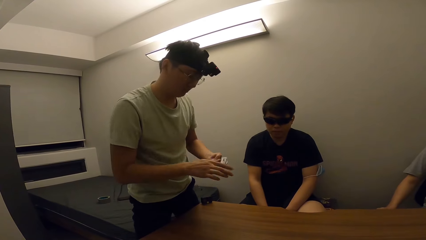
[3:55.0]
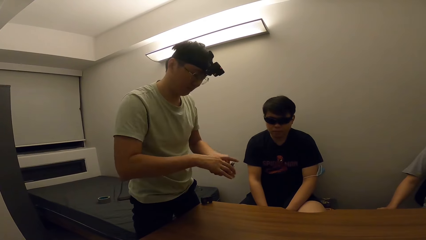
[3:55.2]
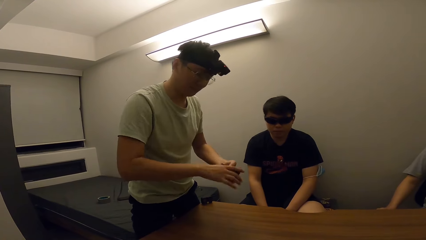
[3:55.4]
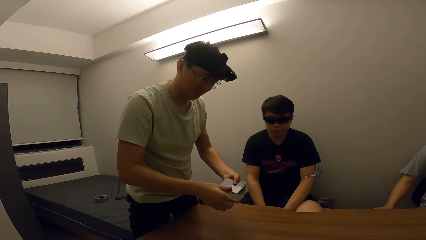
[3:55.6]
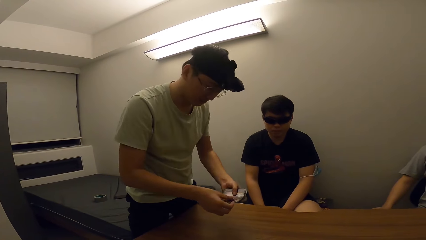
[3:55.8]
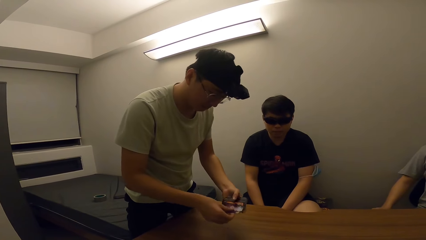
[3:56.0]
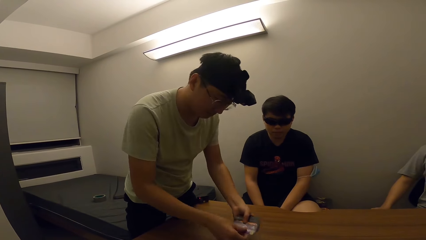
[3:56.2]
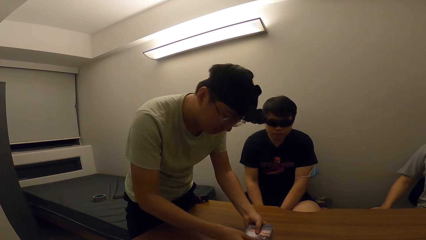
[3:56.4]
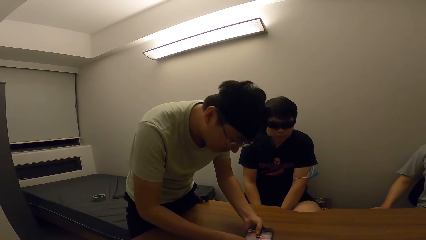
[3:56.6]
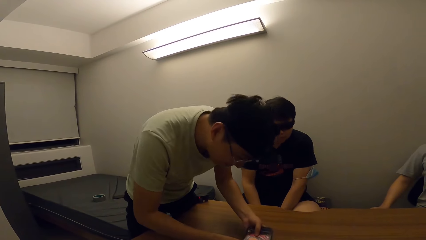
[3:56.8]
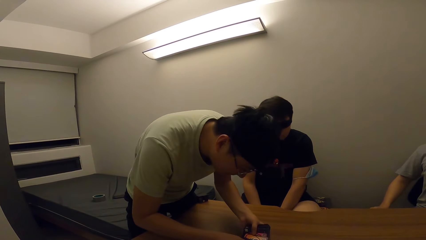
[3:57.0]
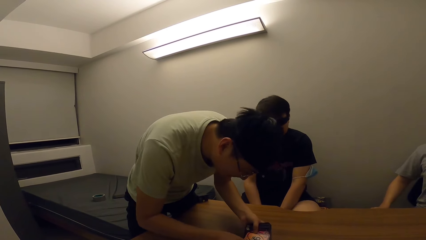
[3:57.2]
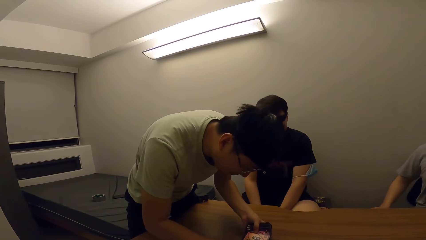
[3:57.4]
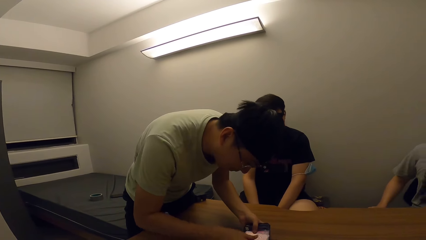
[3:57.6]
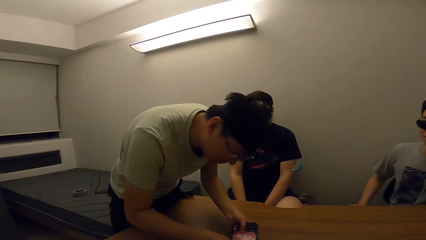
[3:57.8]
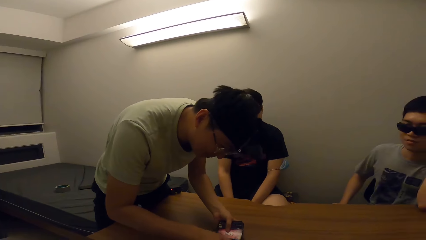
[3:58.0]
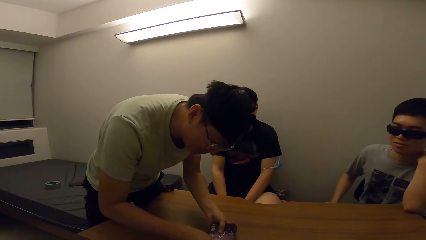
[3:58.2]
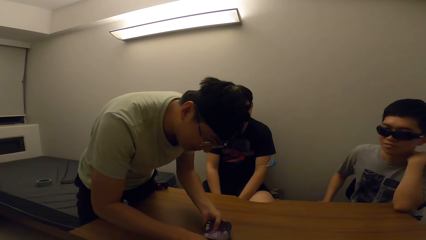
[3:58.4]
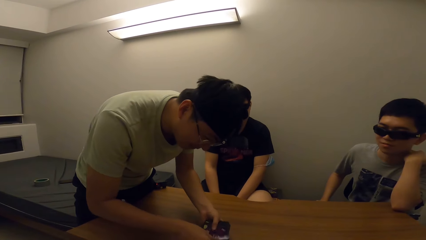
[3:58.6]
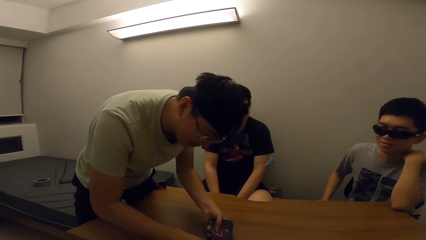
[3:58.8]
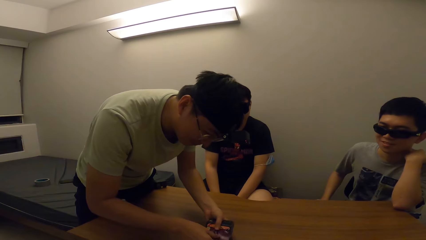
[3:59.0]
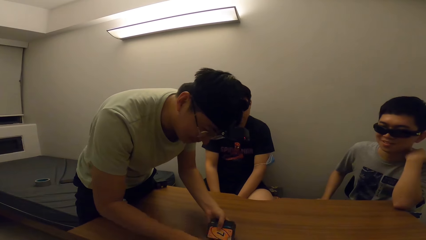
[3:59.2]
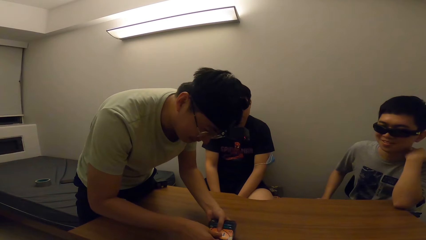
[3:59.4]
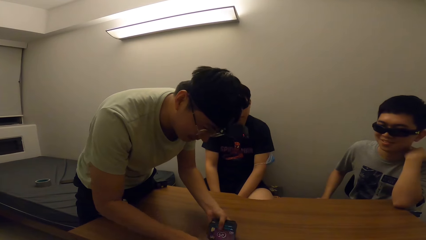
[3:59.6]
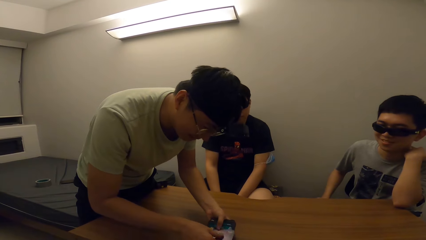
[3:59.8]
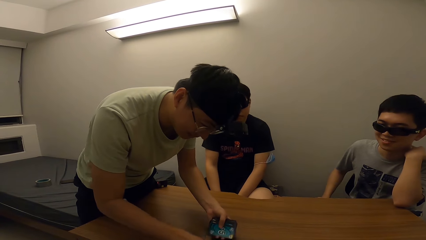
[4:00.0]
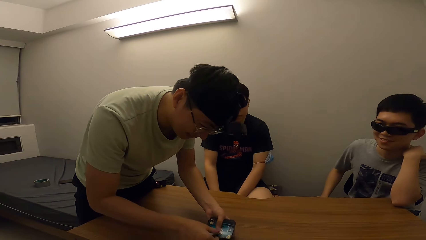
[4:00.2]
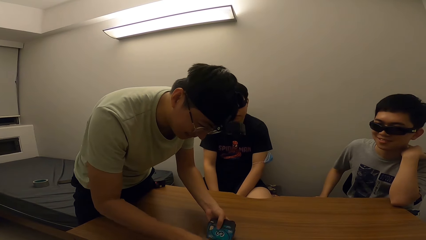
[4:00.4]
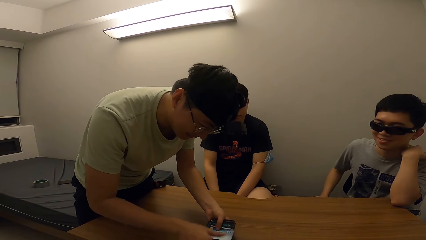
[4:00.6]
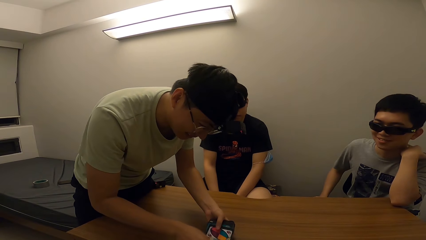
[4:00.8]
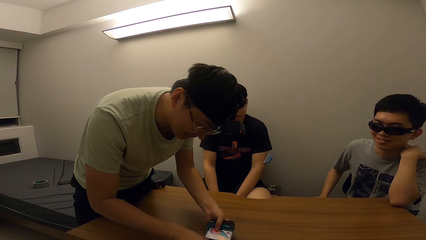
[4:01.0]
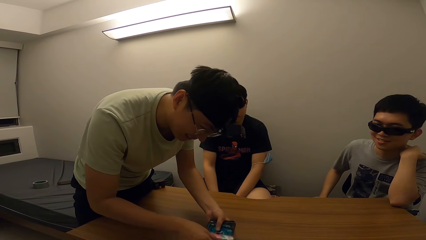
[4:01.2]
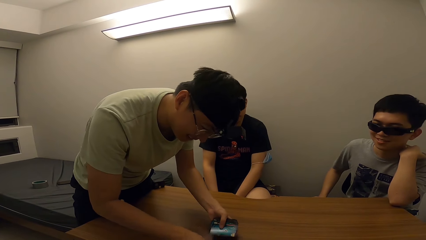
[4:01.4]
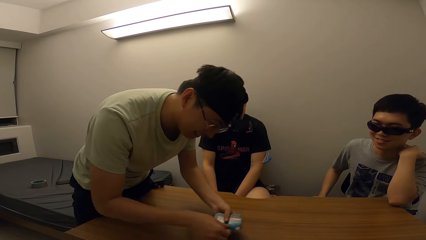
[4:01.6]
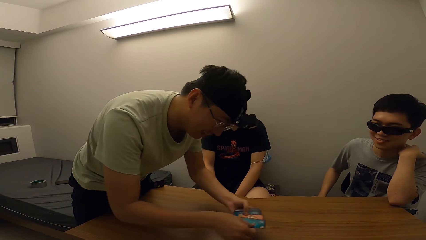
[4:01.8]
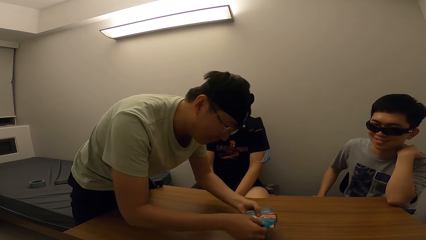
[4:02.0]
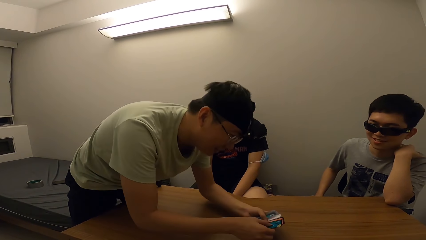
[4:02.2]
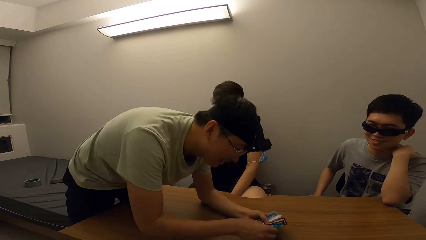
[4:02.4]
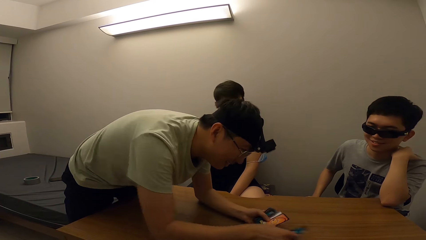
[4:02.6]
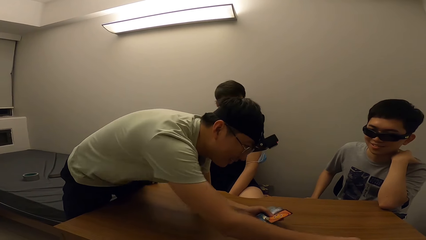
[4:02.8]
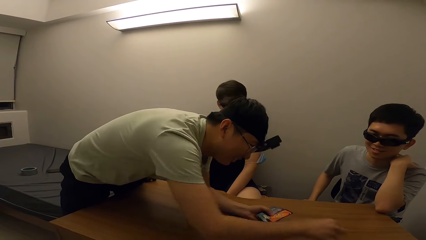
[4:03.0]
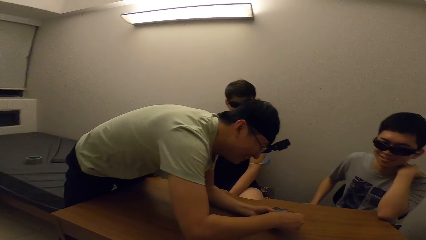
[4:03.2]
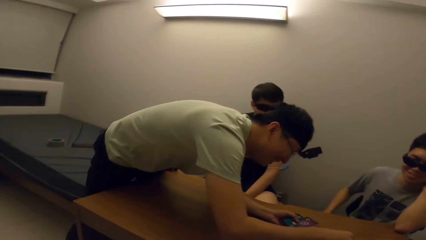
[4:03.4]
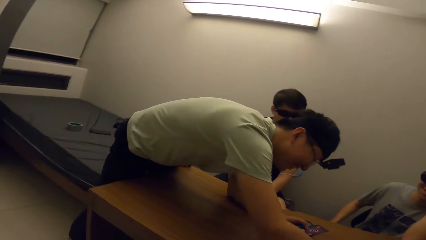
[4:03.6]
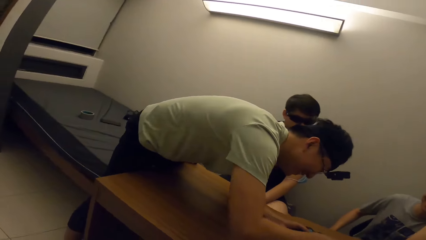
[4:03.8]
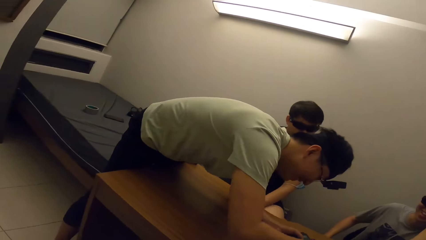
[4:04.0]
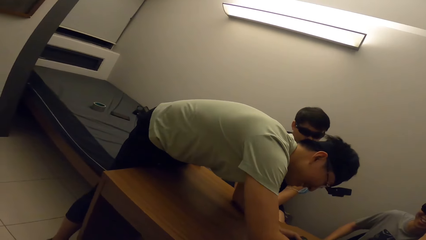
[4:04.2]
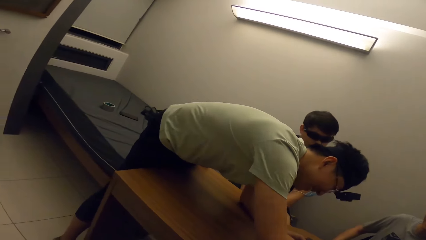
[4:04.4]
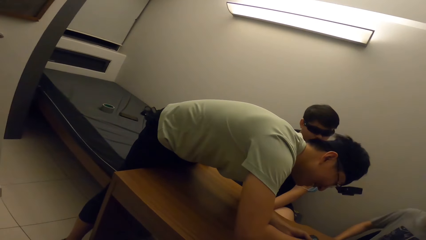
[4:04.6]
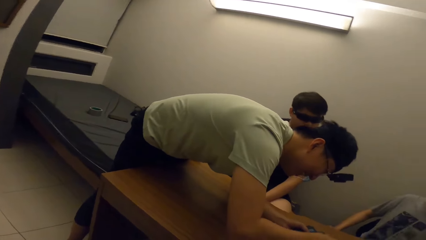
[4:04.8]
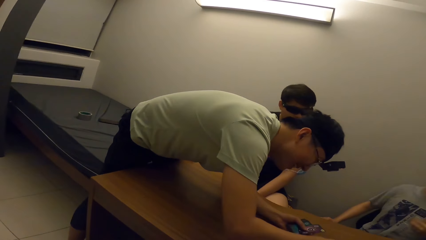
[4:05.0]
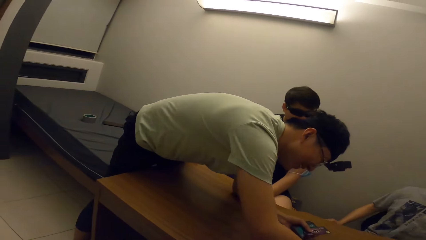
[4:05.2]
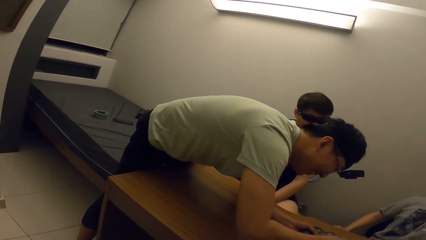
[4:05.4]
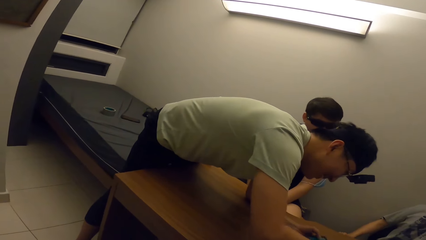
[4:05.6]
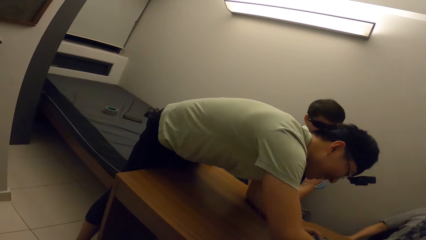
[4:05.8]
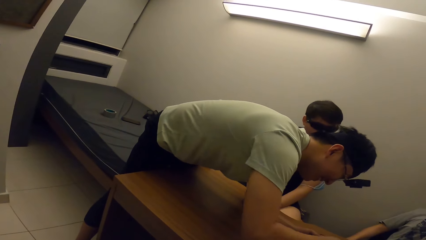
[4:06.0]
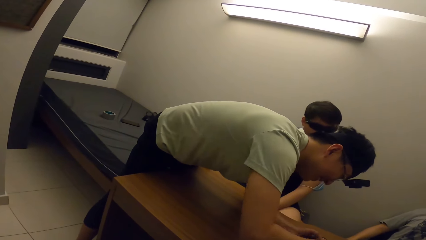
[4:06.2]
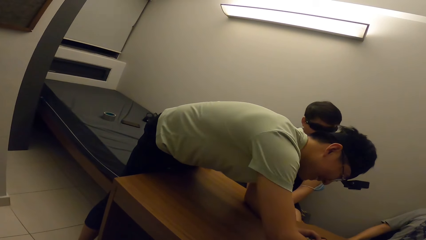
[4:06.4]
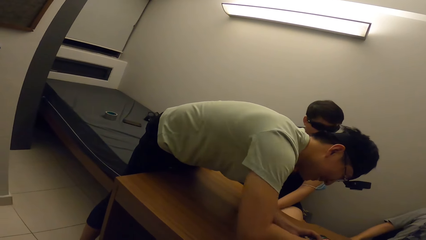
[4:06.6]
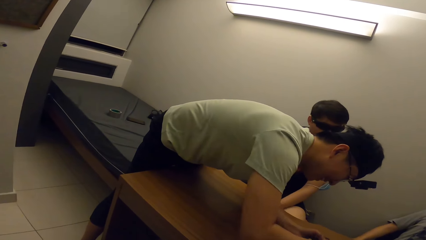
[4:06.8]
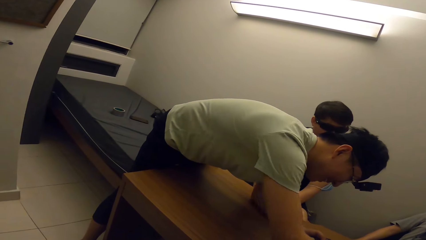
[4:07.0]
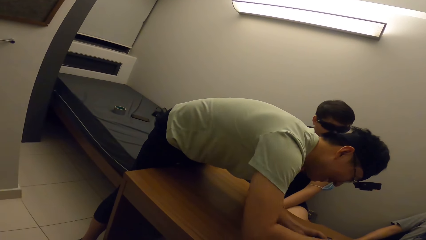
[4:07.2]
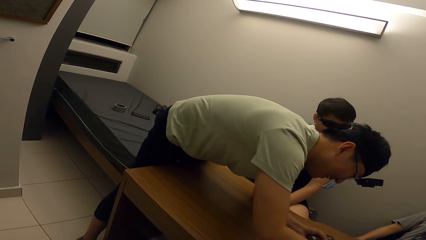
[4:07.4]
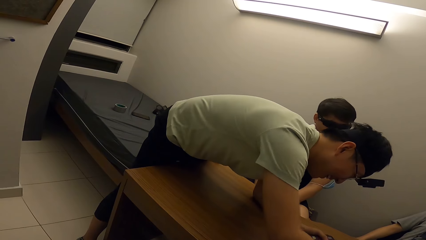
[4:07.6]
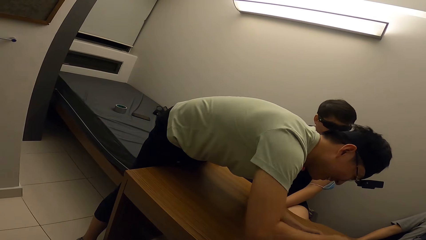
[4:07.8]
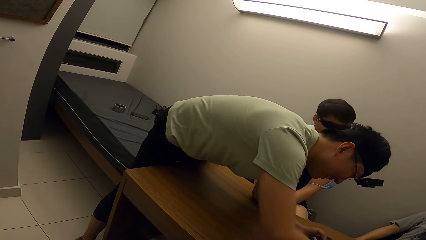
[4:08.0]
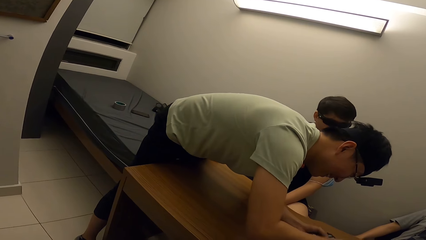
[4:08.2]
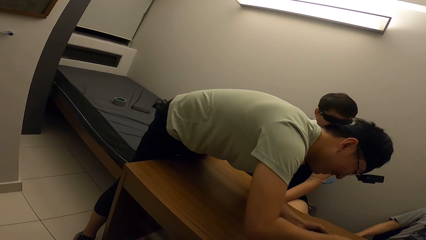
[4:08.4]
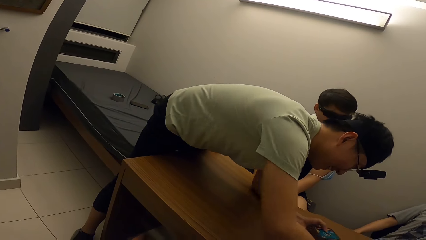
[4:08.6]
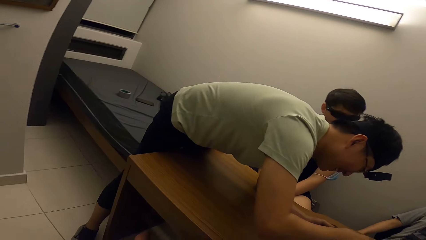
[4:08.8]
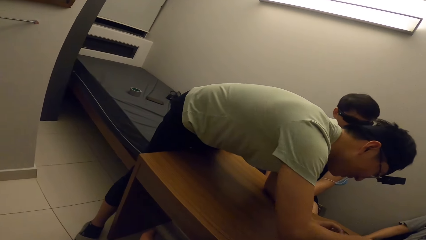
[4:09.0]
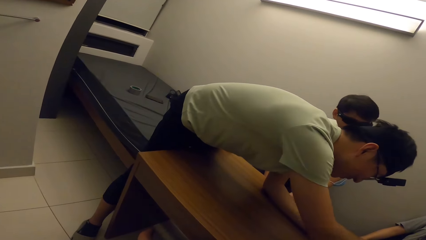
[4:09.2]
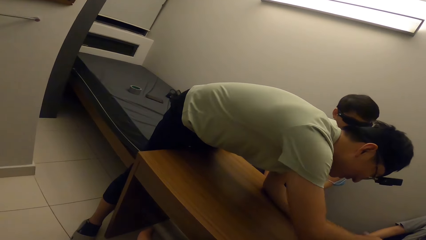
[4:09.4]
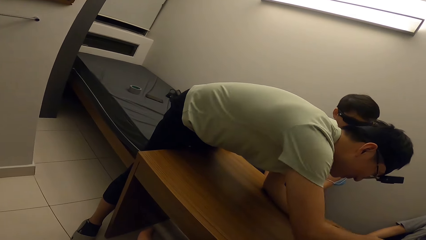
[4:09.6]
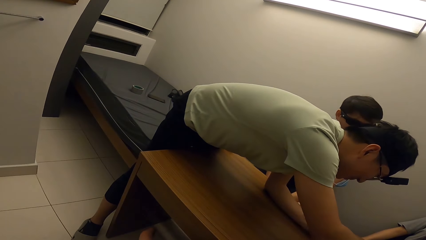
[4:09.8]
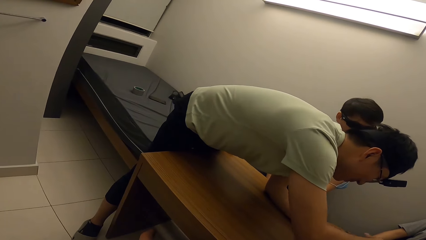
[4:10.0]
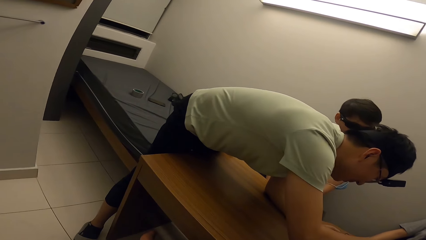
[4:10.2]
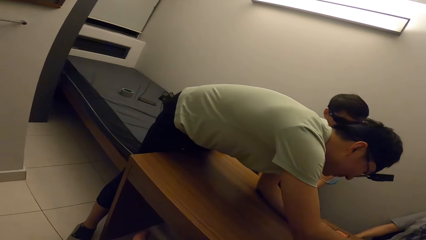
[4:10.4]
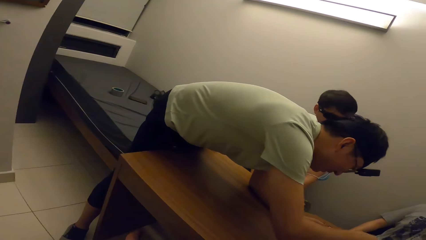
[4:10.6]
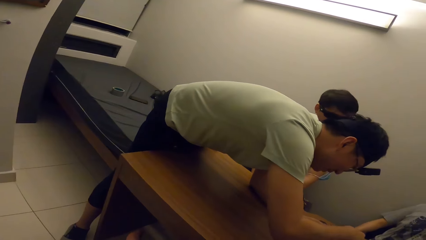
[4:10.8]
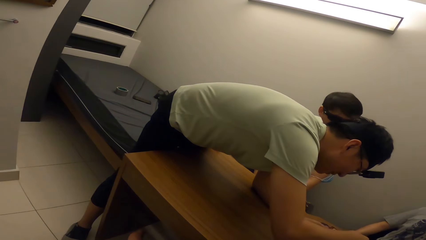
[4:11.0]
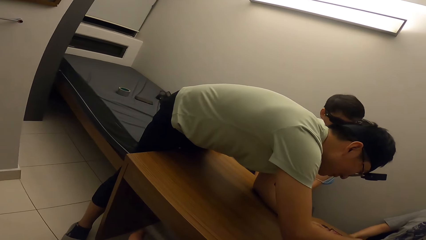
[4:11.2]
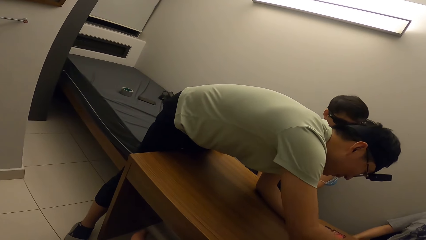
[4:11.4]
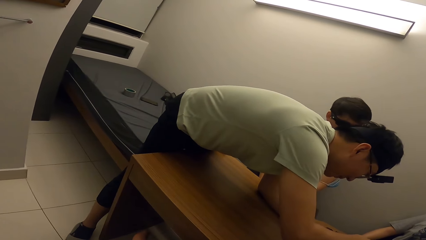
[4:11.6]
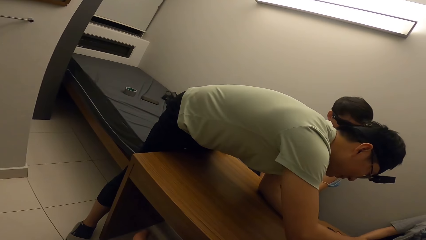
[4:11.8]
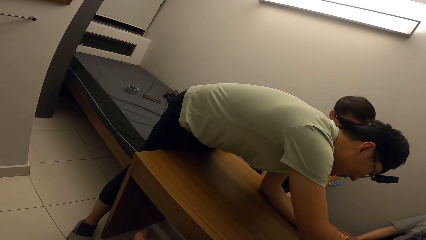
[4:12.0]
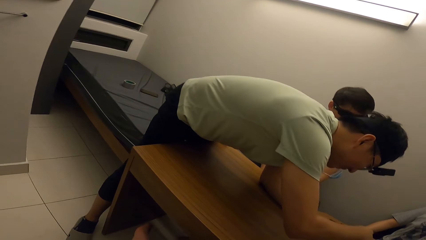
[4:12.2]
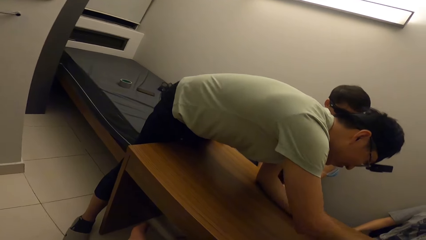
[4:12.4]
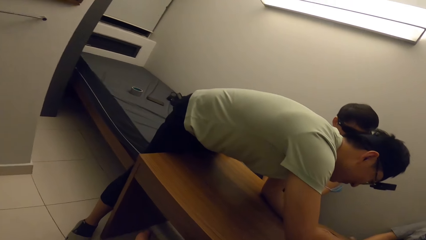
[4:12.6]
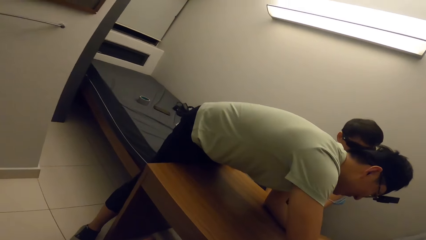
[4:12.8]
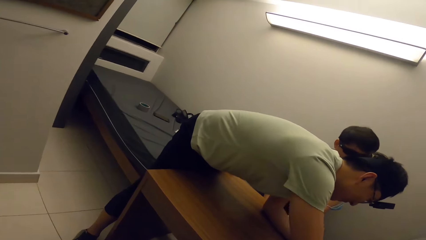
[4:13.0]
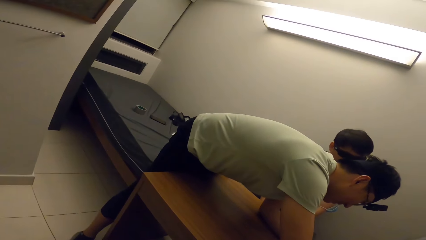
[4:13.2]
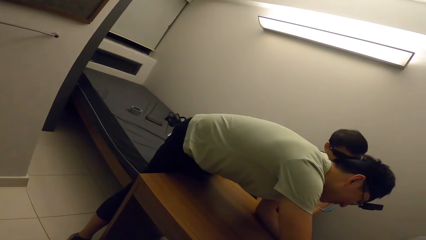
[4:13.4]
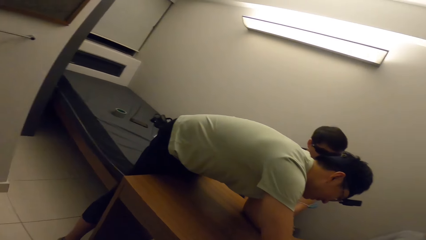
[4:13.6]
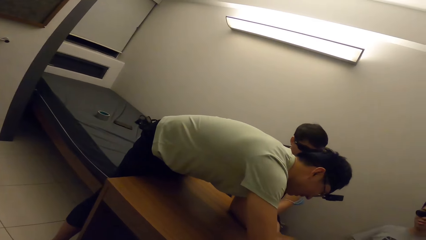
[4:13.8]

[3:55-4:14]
A man stands up. The man divides the cards. The man shares a card for the camera wearer. The man counts the cards. The man shares a card for another person. The camera wearer puts cards on the table.
